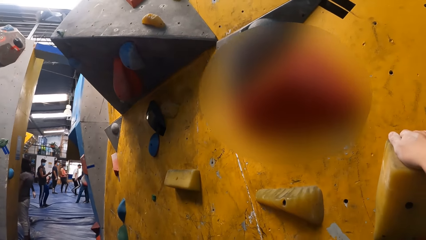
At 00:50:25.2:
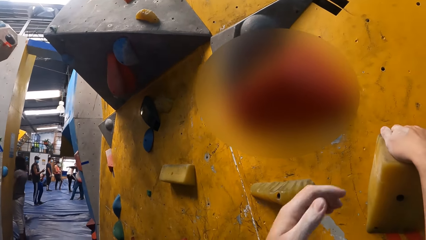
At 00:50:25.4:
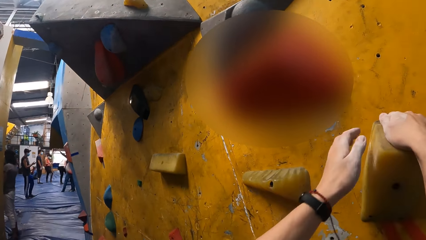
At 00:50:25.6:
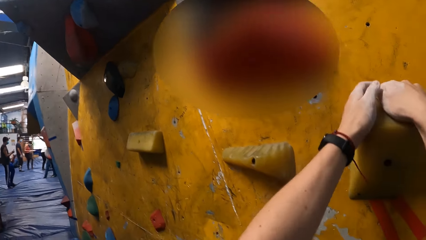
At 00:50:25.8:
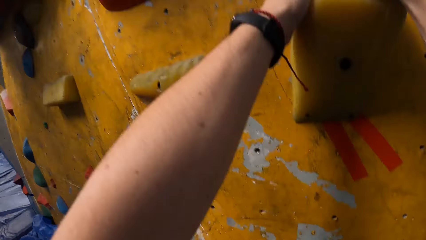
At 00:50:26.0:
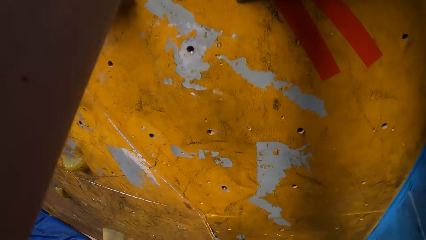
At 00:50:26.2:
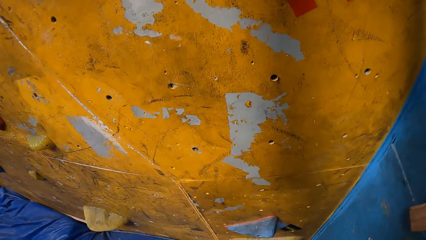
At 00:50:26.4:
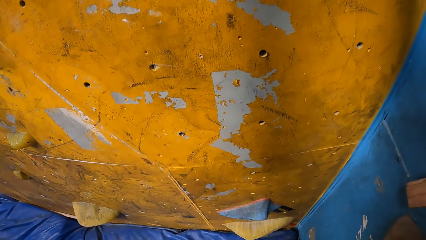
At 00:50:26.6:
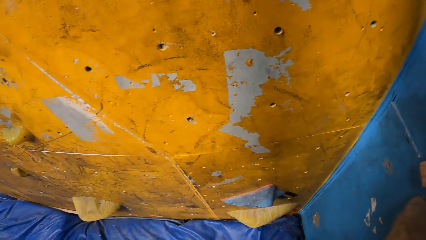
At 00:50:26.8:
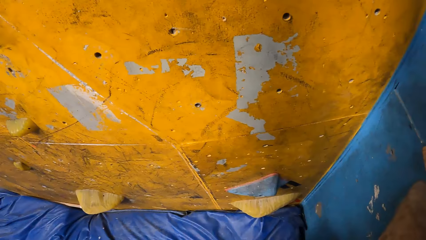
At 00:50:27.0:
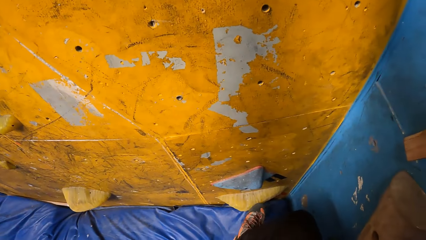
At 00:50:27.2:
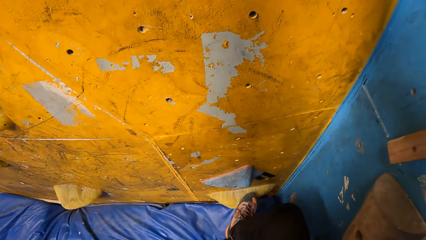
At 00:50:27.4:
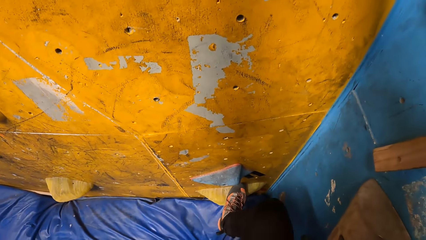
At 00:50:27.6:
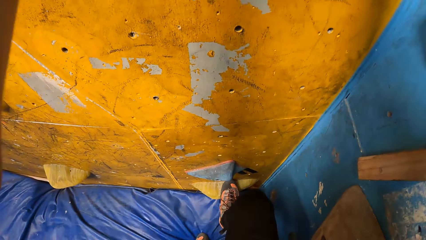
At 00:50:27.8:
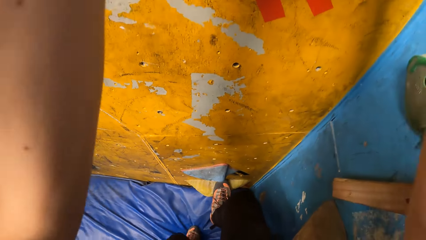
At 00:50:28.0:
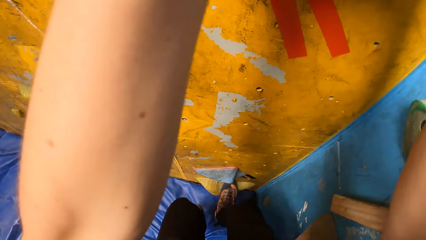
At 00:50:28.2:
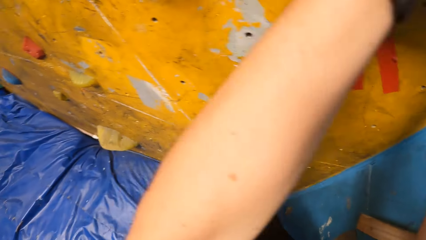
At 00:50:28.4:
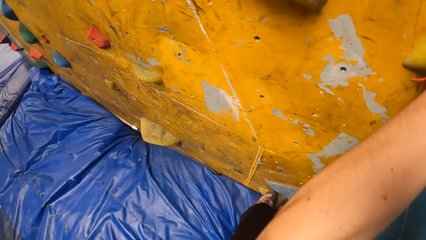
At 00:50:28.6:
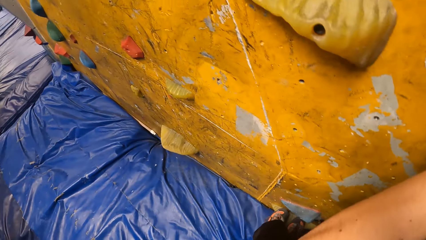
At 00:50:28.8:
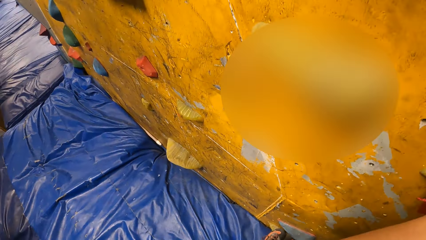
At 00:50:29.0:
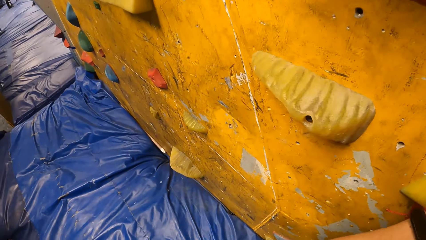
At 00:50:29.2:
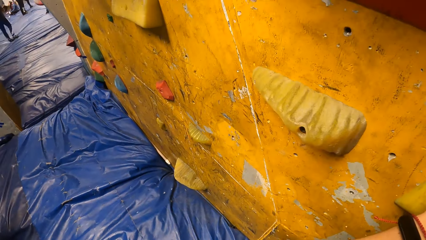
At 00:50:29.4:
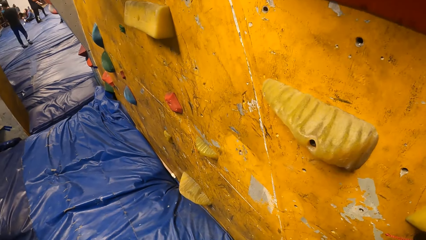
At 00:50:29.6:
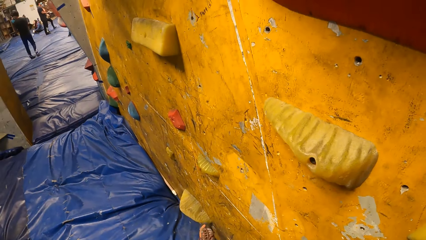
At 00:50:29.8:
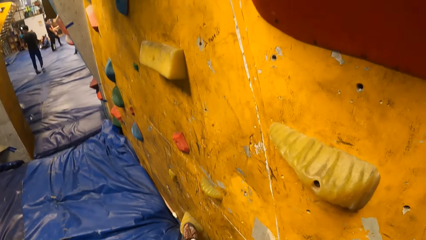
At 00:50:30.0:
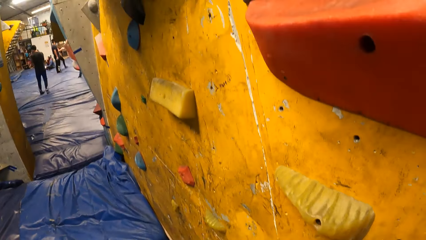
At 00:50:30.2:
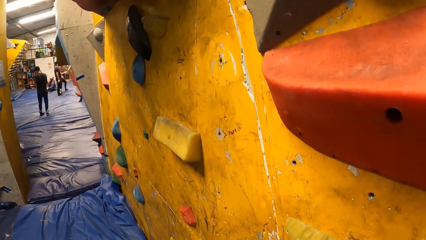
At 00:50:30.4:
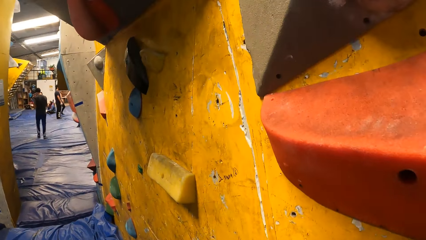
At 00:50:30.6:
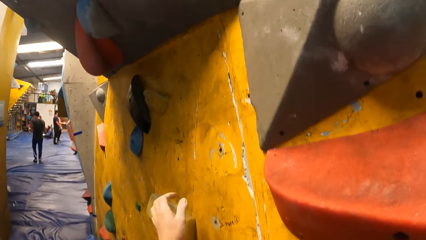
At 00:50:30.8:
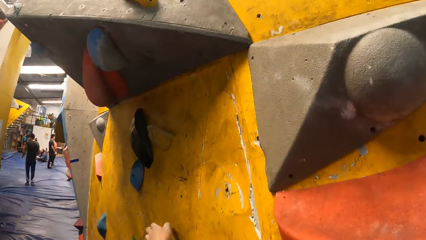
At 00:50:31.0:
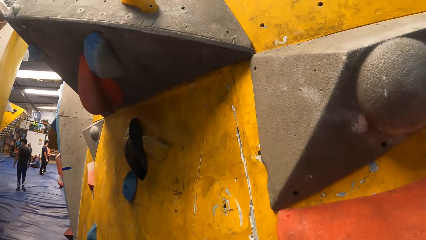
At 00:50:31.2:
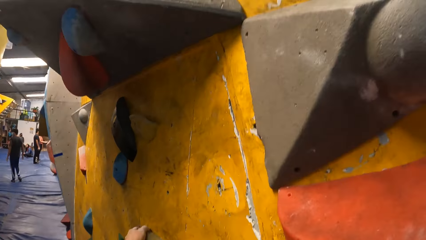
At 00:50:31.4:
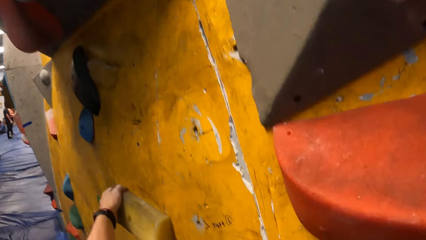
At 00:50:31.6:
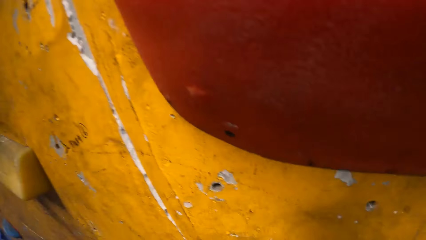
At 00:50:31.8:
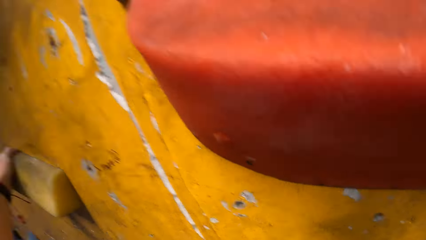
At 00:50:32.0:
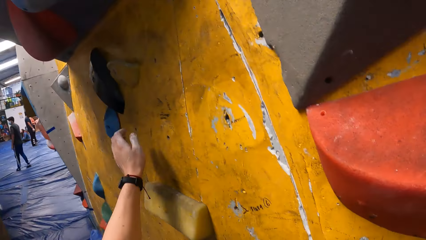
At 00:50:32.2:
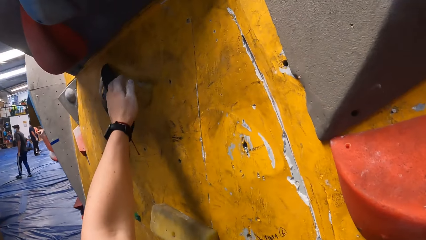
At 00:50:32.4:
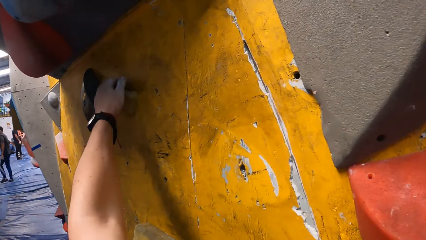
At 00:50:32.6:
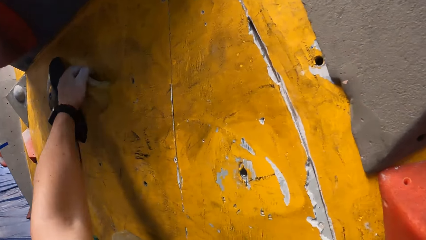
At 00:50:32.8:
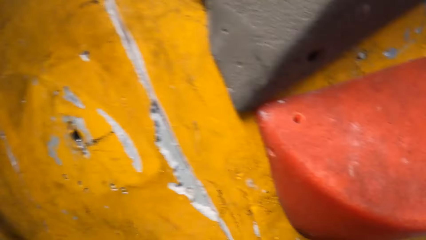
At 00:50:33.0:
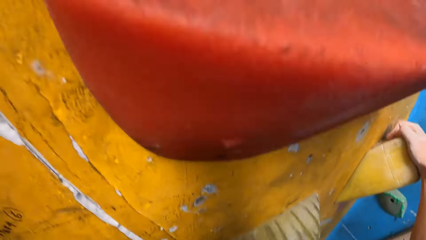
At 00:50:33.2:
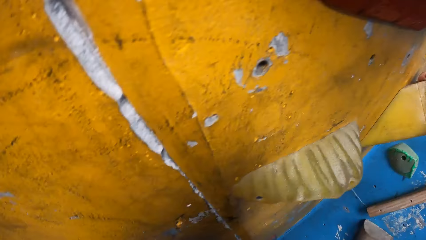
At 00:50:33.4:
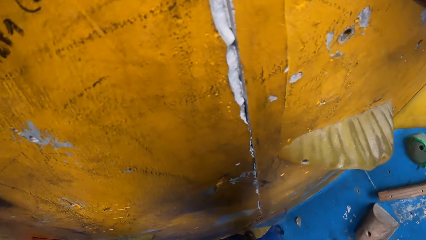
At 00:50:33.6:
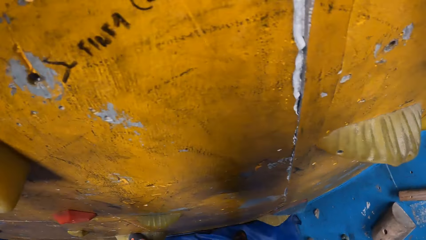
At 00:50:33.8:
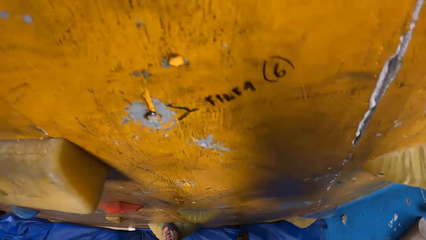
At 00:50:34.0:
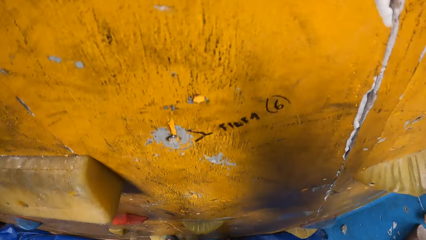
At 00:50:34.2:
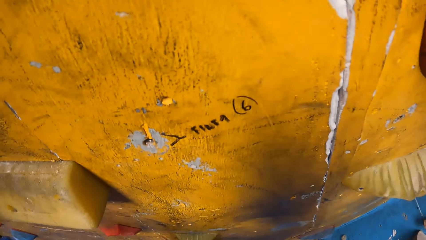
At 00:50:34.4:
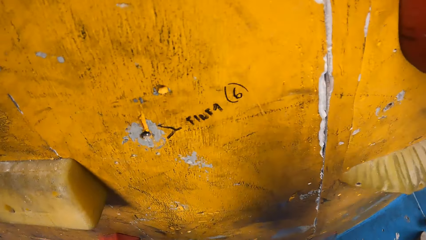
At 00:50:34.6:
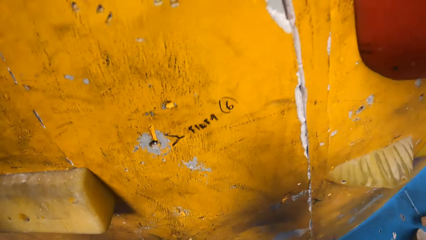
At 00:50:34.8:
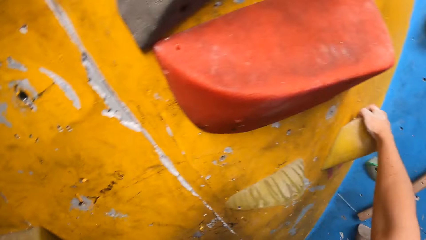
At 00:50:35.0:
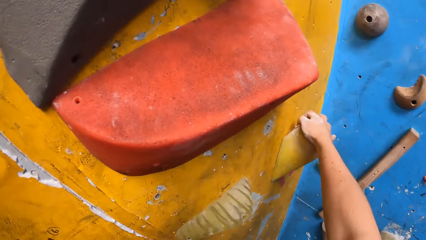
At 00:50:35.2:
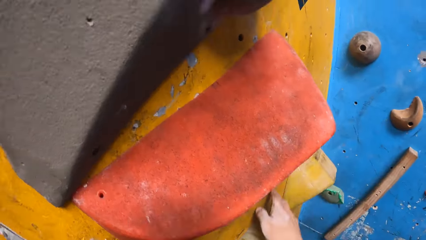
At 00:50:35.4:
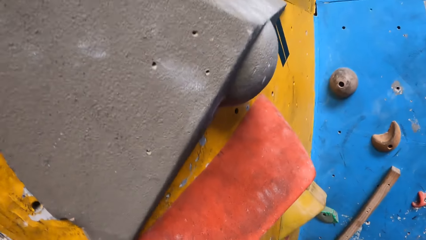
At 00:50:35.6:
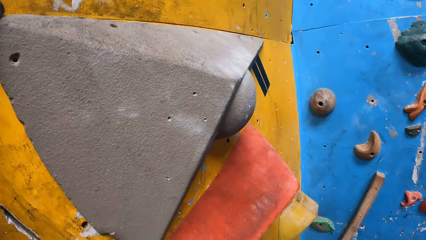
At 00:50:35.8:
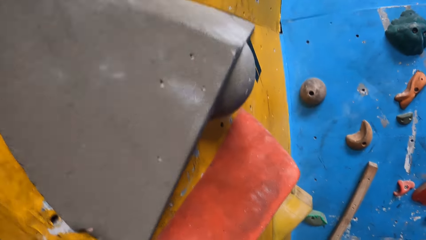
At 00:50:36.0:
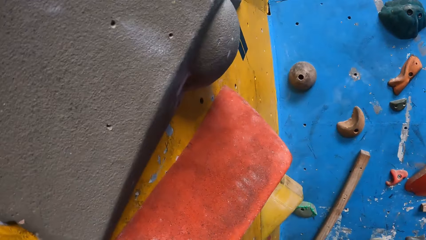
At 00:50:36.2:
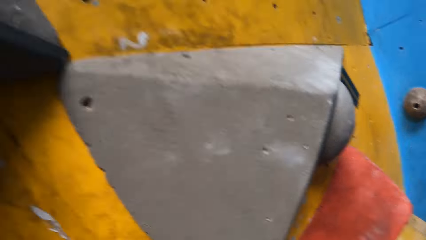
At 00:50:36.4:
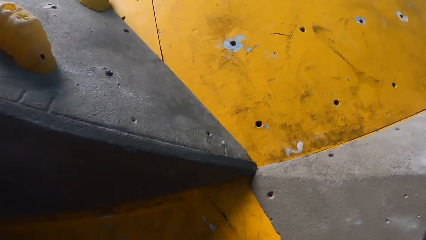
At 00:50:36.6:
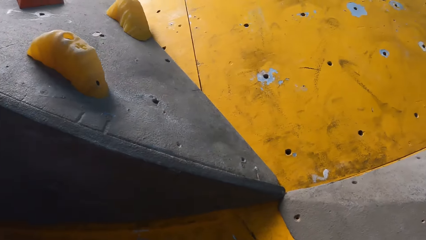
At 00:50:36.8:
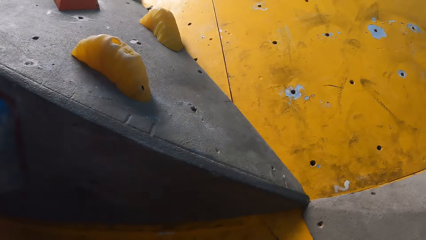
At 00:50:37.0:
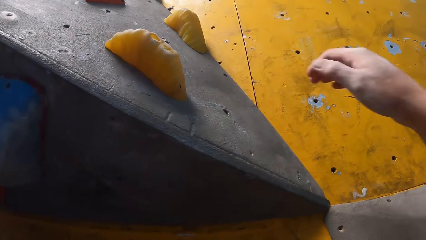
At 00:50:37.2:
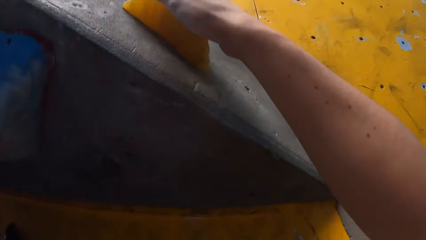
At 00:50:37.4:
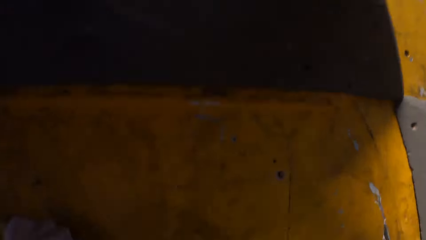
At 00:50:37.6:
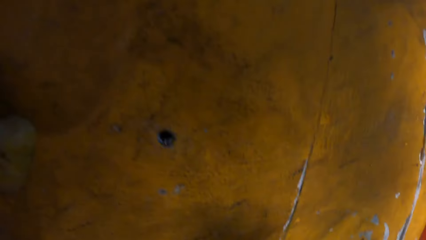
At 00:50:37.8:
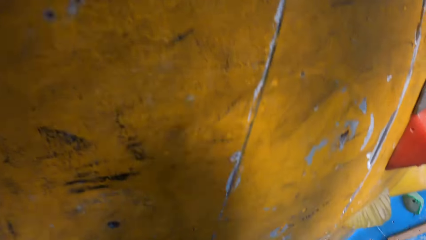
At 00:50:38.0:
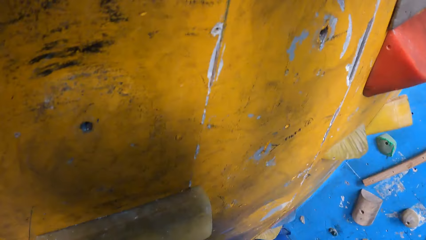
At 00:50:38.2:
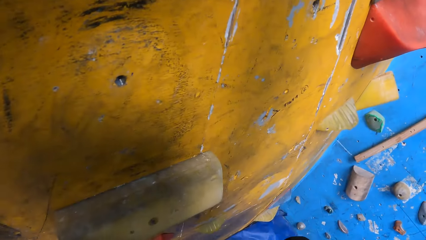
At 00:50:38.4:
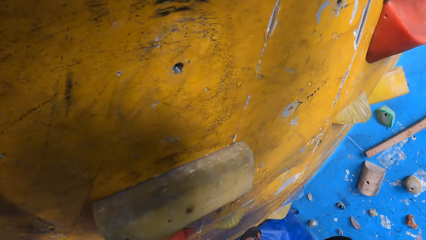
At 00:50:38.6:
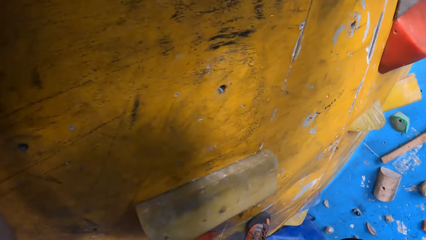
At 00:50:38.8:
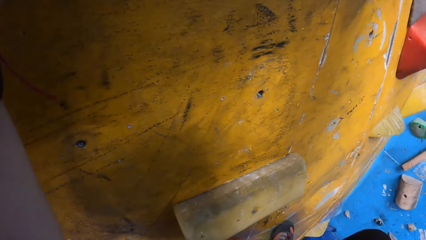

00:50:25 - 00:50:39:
The camera wearer places his left hand on the climbing hold. He places his left hand on the climbing hold repeatedly. He climbs the bouldering wall with both hands.

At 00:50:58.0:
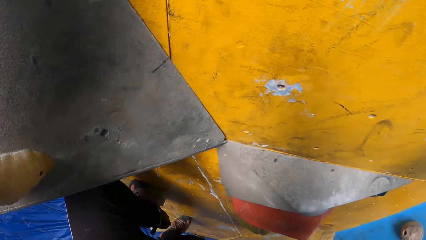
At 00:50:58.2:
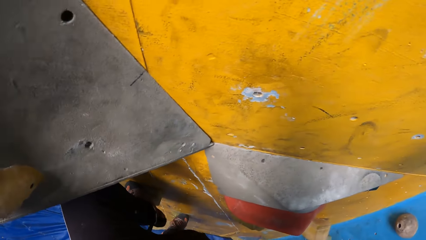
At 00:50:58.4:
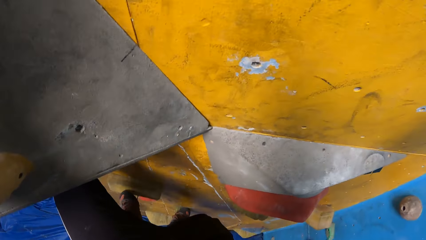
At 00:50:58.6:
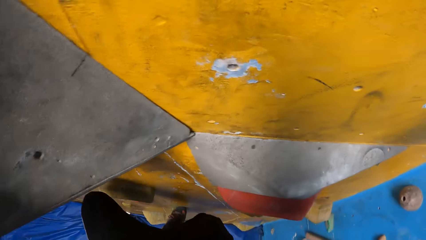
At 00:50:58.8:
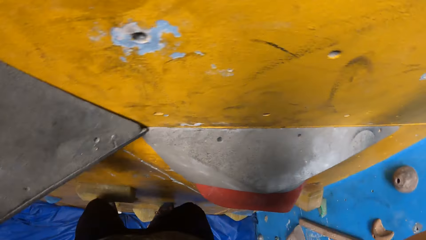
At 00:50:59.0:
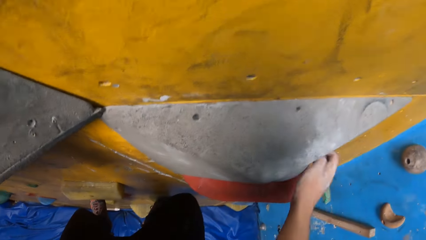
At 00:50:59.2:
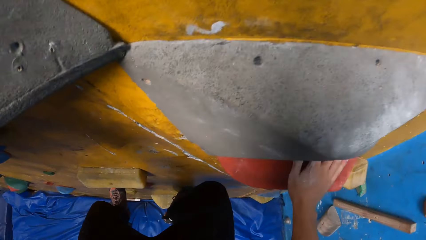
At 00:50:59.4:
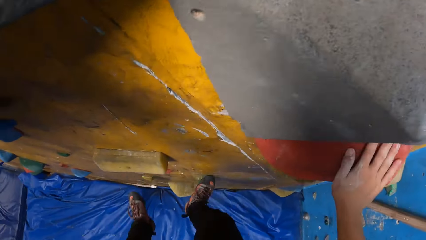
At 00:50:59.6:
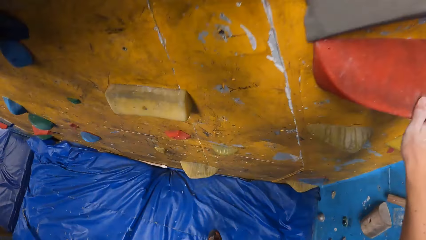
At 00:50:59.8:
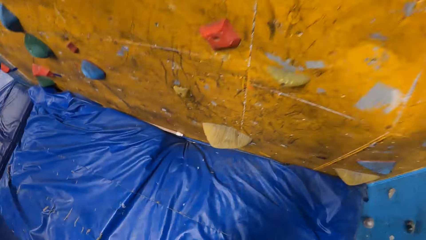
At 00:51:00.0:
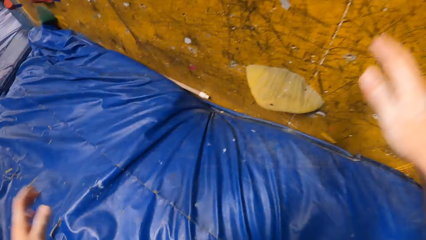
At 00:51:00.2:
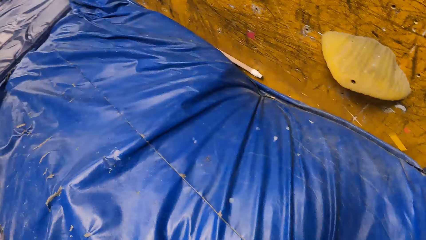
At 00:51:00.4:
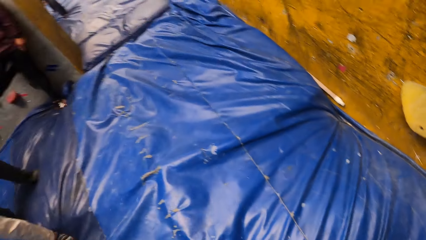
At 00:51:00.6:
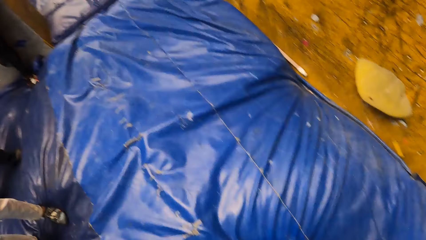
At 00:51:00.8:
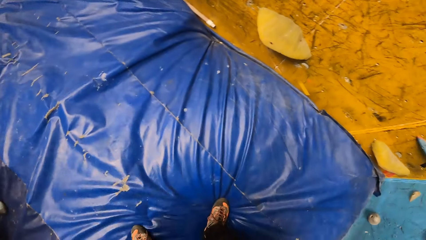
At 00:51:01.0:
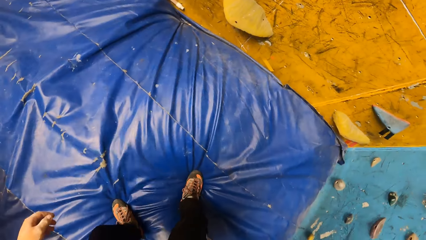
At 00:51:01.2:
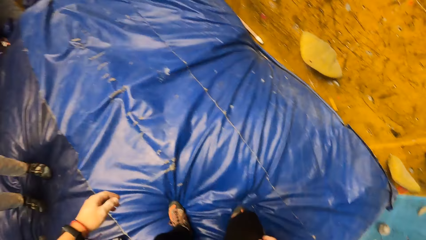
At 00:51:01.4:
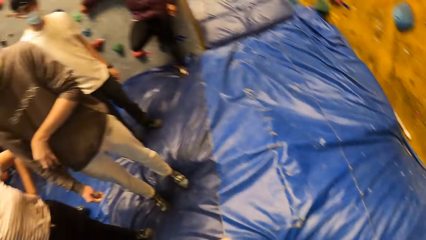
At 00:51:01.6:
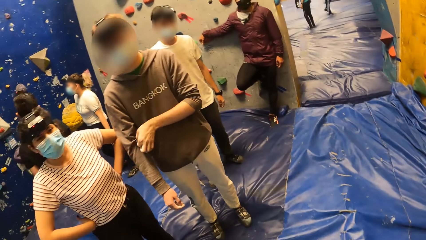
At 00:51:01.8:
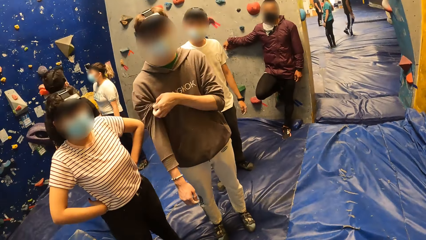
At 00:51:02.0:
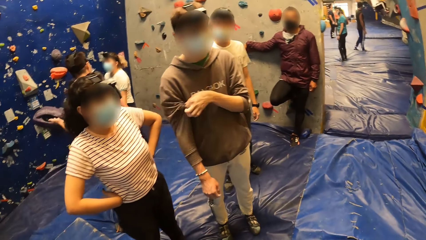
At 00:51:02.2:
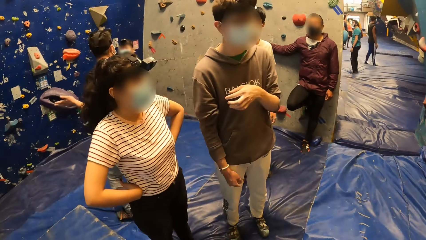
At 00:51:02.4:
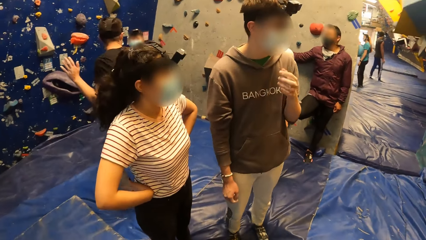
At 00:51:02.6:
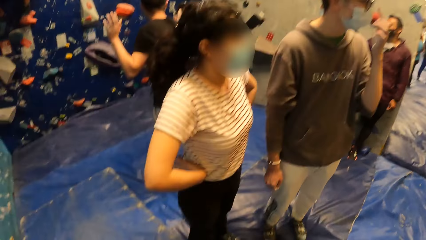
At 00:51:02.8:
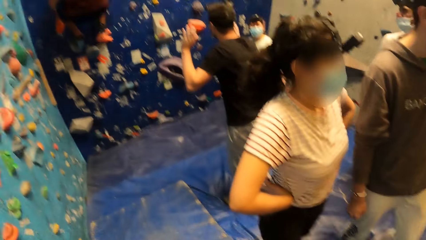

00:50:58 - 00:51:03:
The camera wearer jumps down from the bouldering wall. They fall off the climbing wall. They look around.
